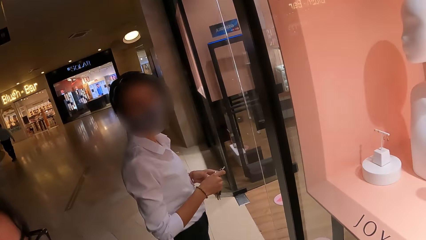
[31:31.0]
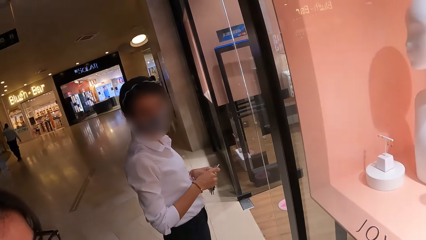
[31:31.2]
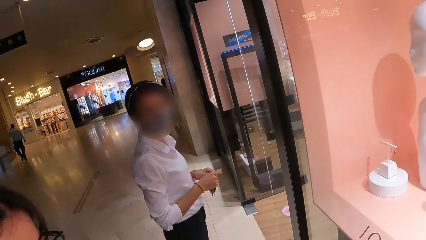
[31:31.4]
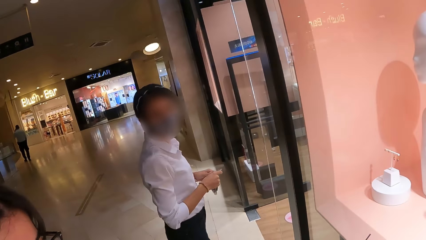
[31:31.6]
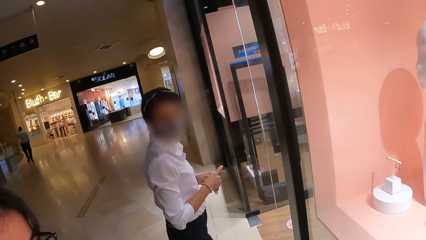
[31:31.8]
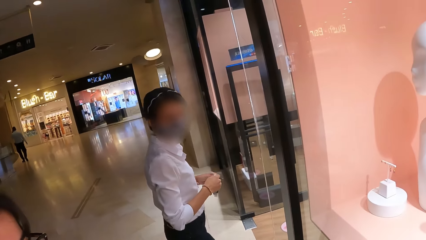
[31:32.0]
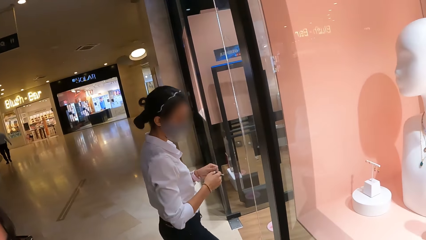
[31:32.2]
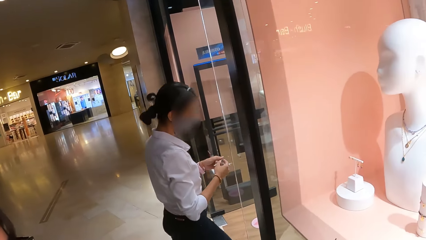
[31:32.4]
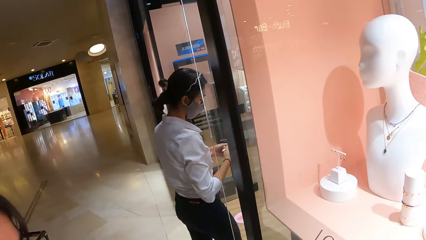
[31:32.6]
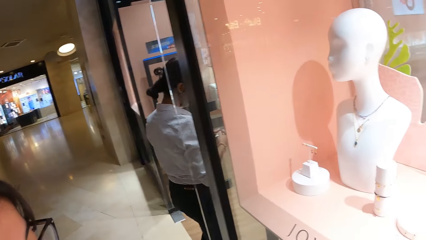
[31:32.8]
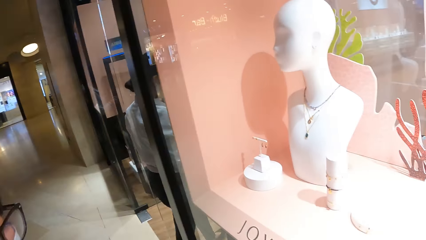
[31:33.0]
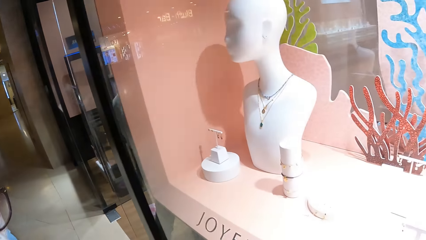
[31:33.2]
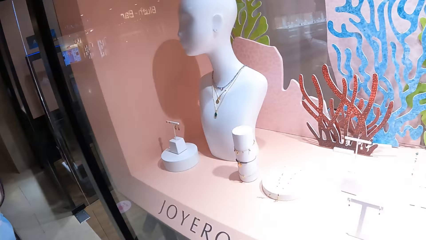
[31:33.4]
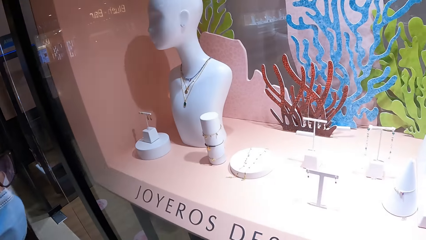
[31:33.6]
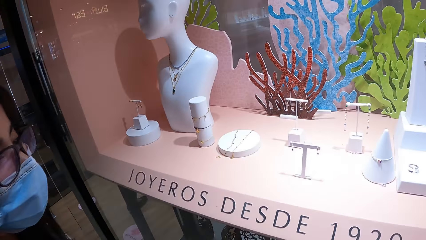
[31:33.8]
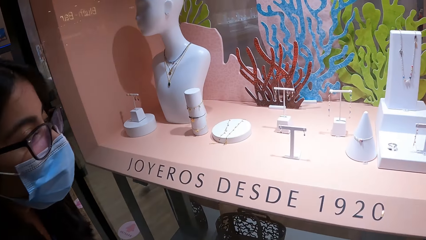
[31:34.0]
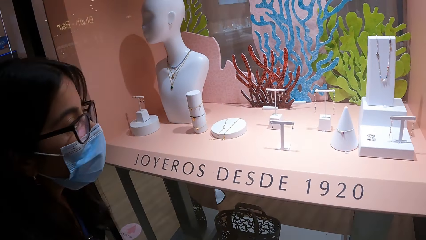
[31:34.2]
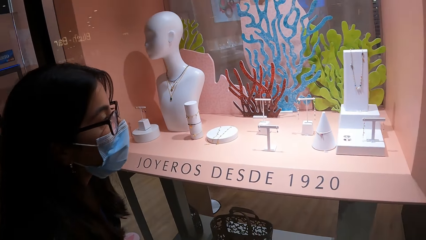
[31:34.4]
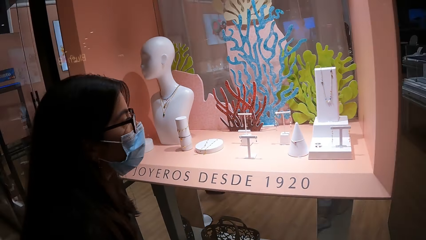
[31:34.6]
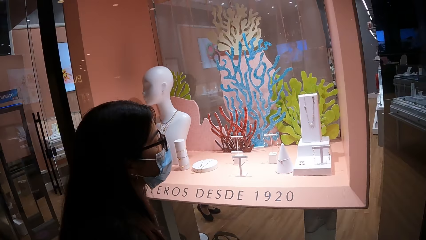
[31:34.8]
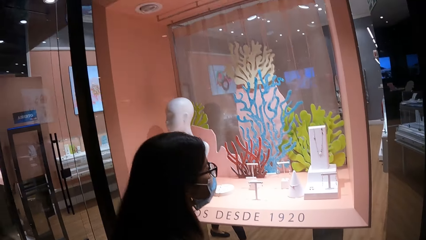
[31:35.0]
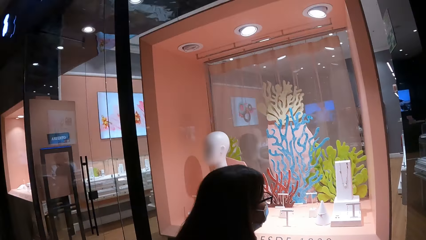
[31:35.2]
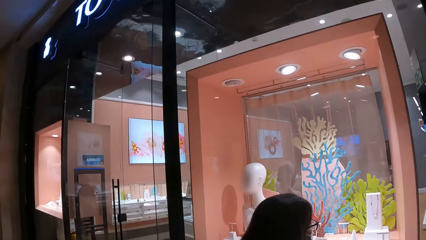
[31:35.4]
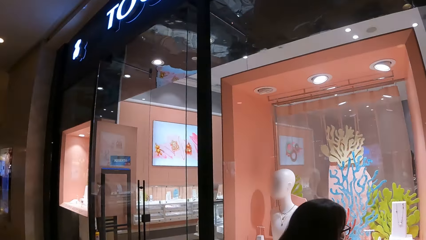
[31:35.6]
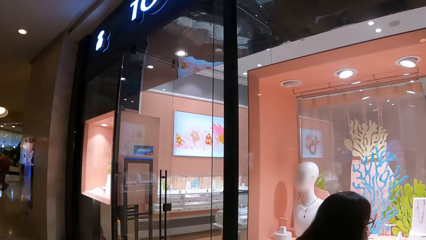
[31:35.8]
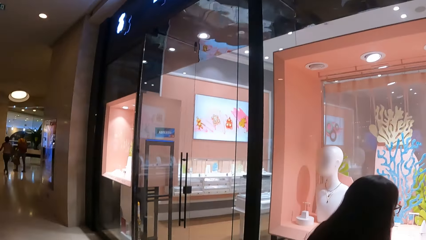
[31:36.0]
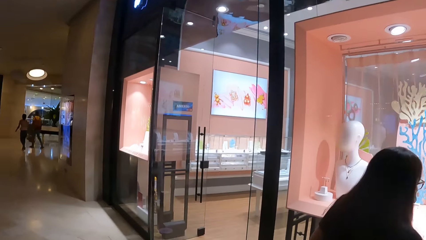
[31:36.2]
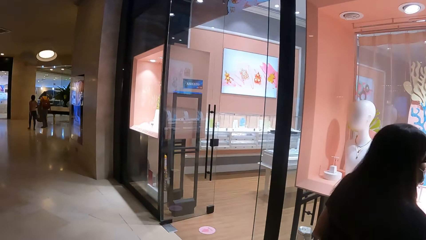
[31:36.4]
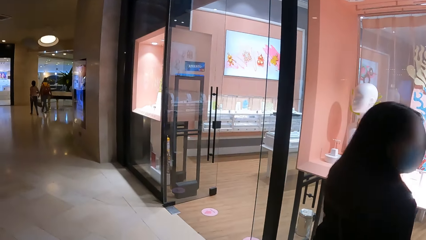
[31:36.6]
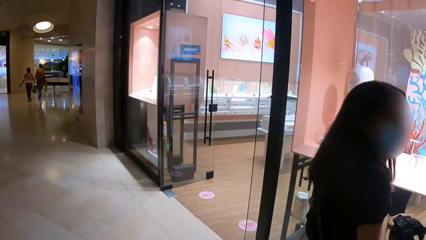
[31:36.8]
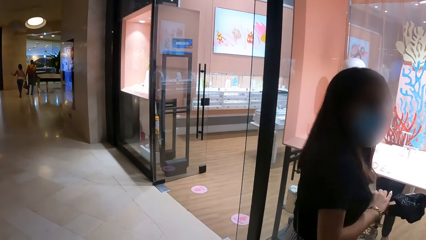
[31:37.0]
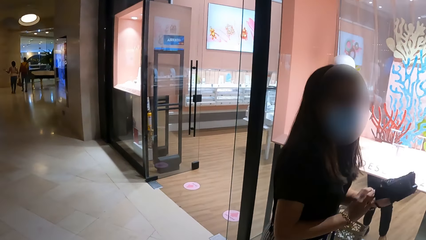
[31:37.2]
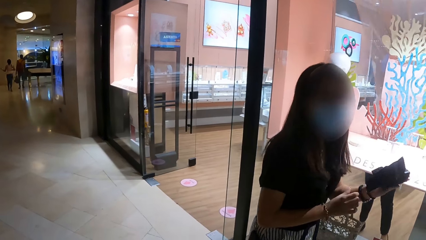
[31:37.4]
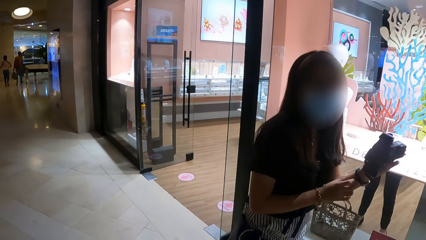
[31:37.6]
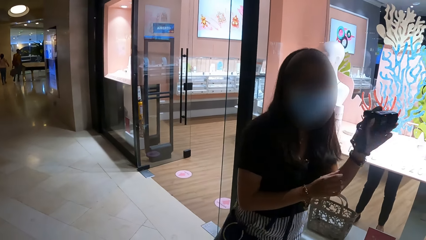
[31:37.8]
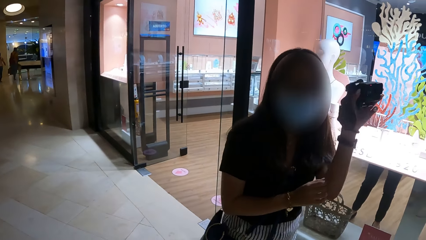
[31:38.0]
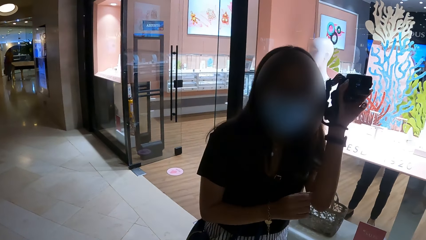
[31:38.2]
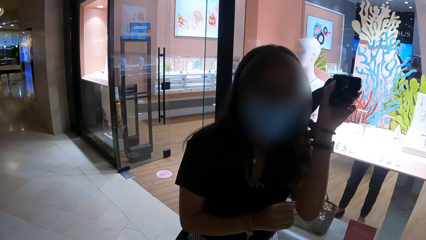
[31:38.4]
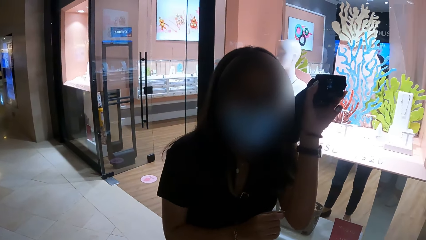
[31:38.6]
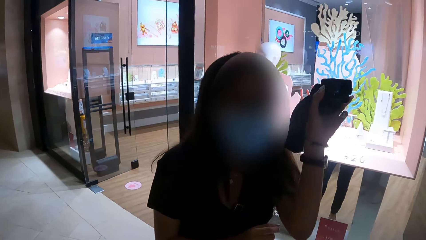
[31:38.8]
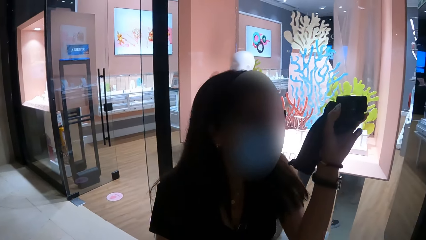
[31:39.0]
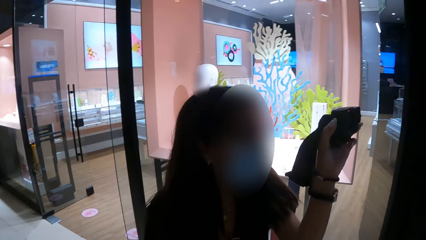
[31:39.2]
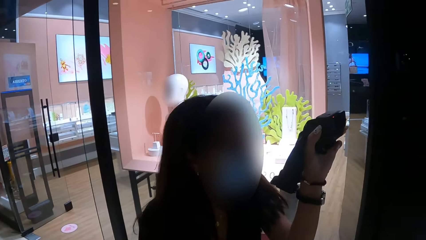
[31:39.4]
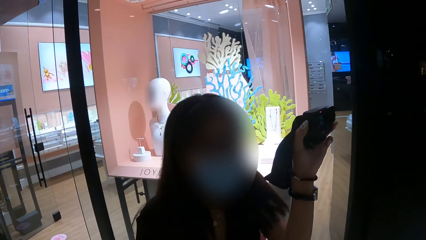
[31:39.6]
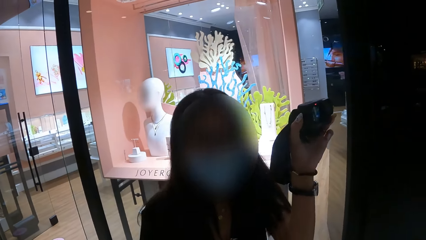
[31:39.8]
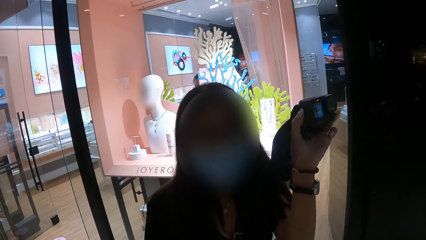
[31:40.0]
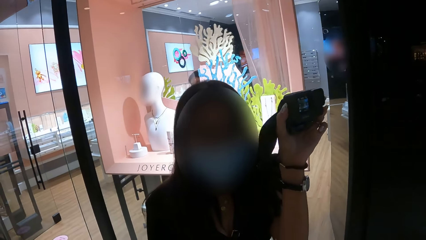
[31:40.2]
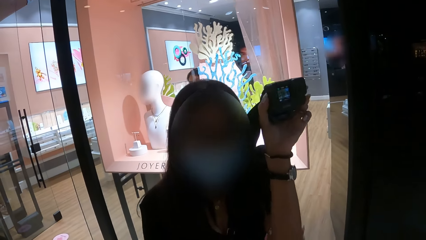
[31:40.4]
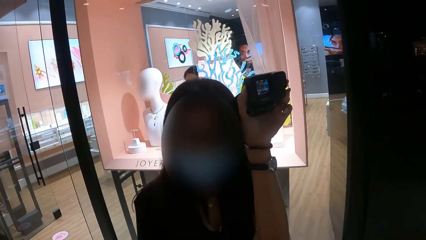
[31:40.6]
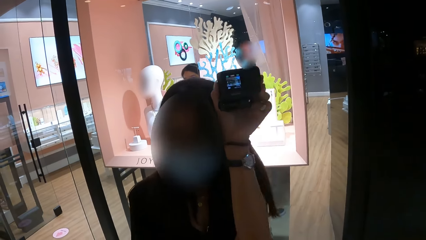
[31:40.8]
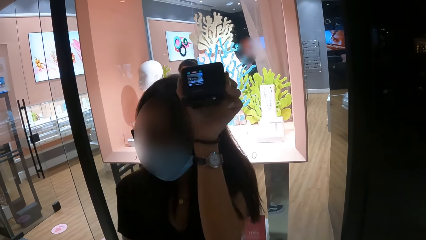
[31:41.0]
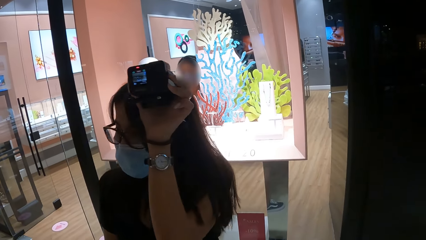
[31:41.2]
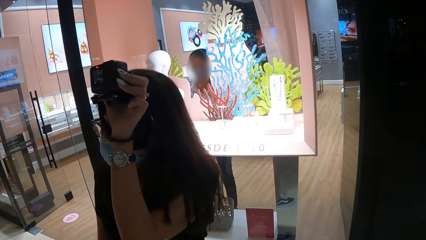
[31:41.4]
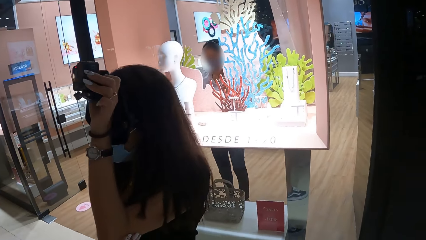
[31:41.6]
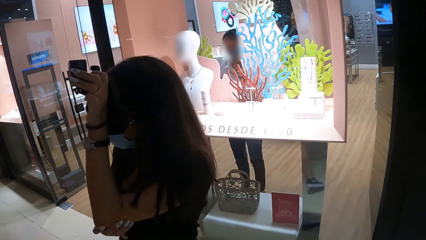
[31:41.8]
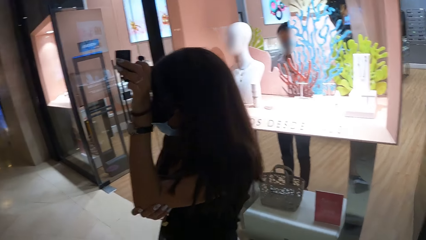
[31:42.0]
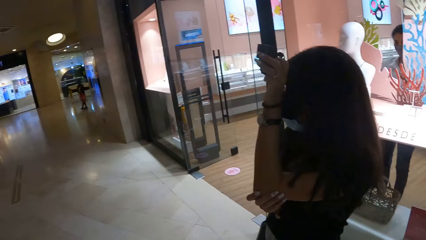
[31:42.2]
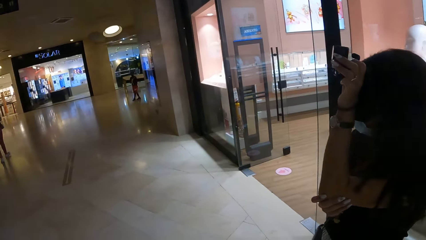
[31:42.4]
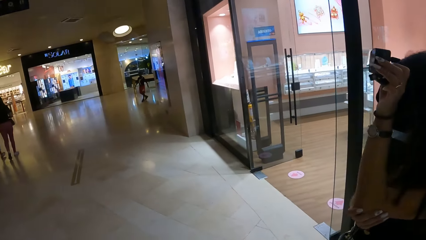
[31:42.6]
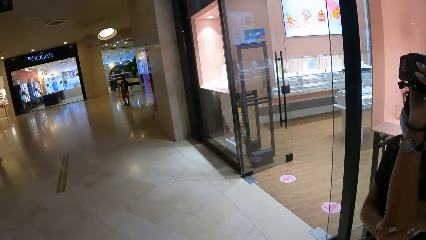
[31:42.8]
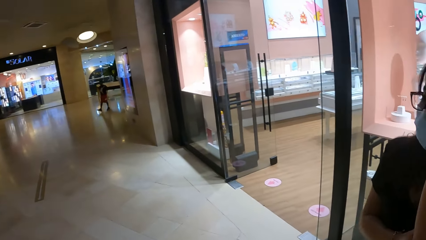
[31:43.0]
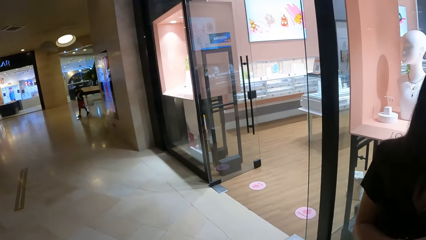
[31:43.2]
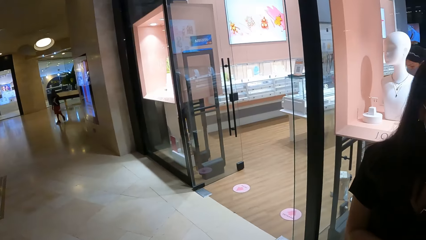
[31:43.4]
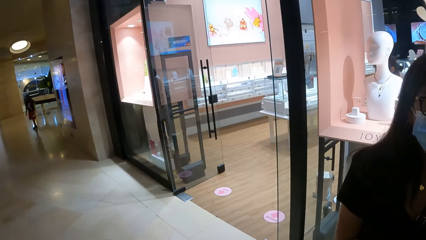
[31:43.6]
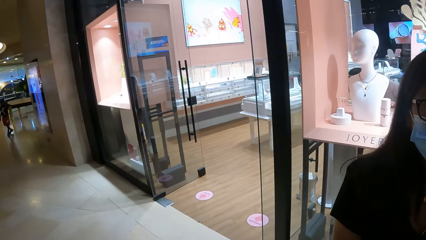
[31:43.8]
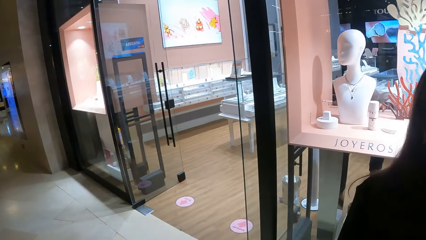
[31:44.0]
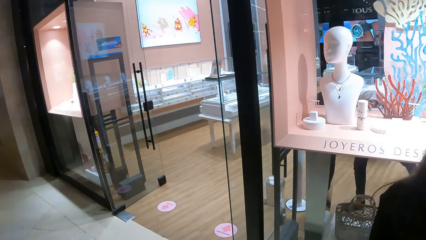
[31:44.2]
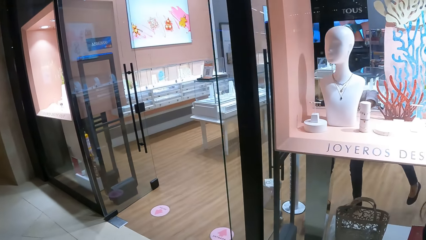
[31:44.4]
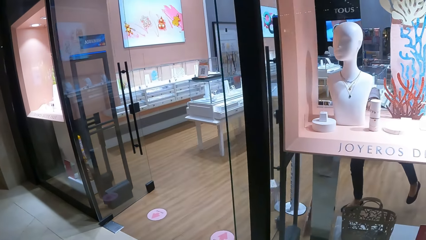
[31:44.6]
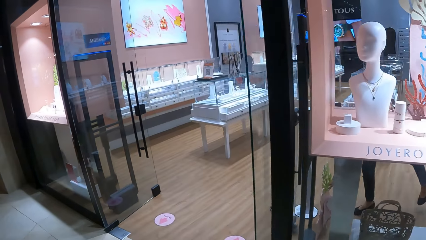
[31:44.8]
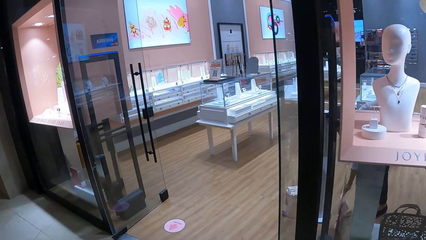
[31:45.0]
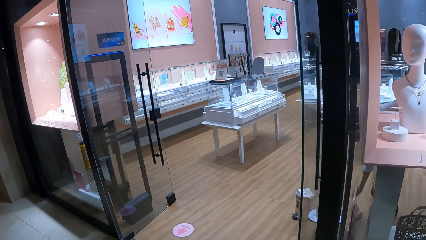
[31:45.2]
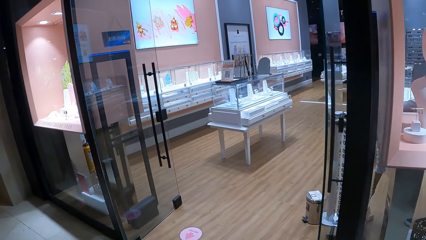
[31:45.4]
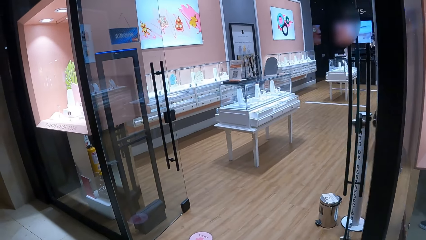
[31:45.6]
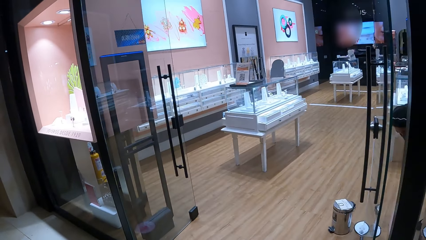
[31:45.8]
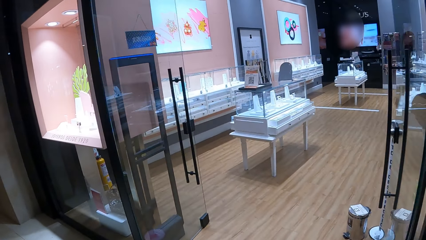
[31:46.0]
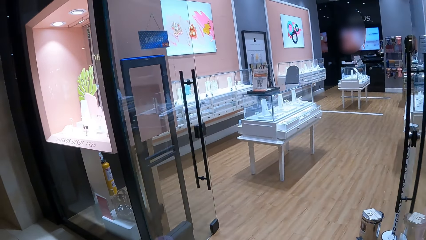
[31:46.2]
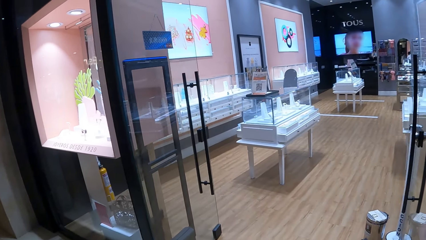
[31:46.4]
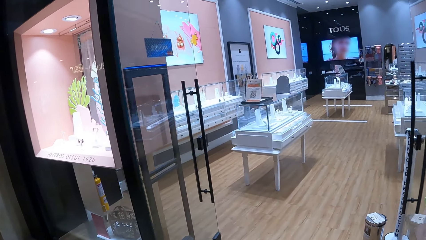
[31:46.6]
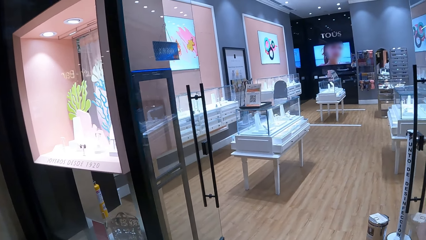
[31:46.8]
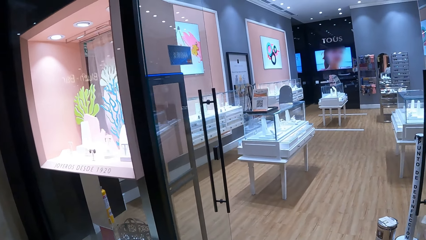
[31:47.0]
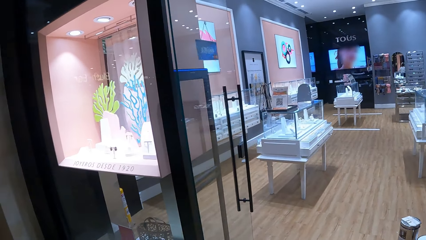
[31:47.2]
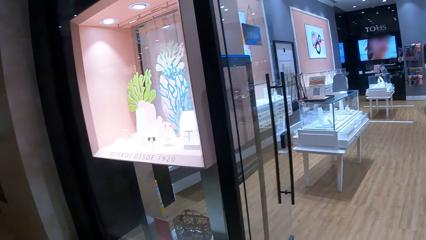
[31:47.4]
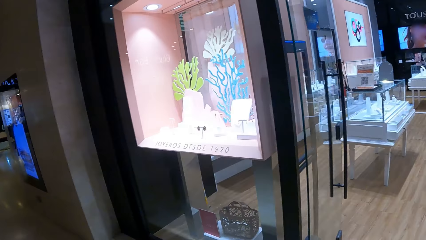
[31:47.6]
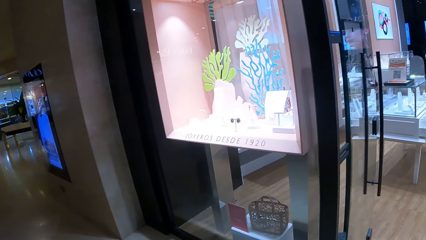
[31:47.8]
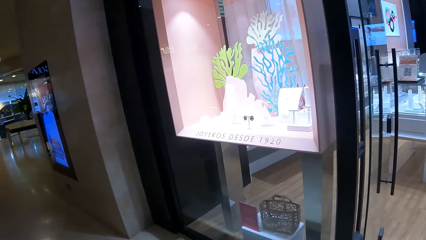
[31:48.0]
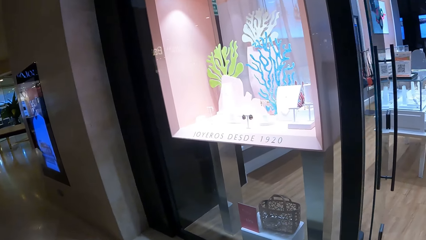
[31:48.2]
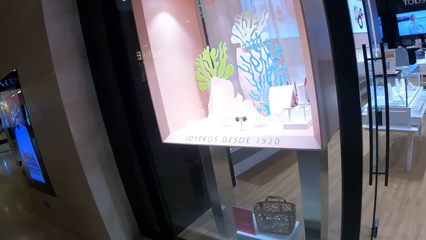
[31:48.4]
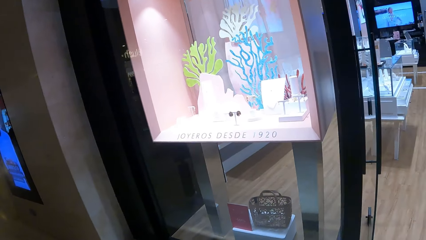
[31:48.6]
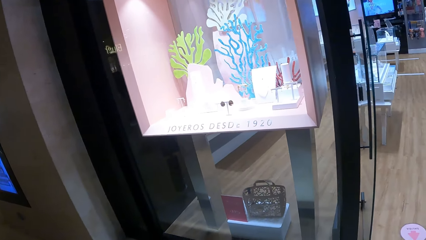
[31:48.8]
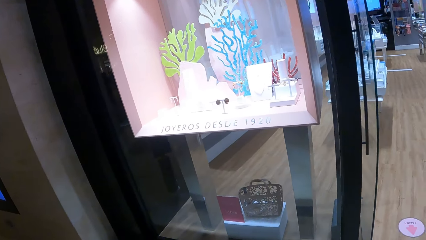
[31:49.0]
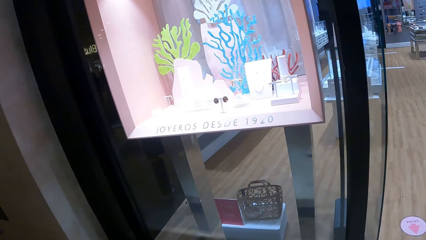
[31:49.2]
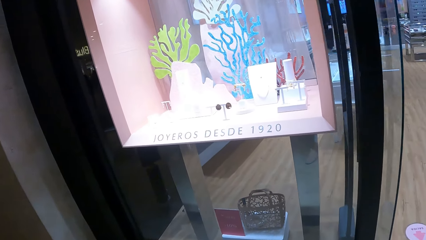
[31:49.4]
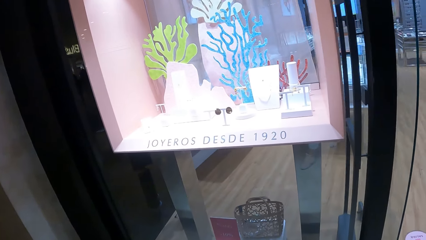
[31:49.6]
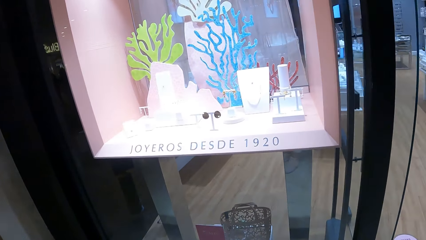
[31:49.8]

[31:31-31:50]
A woman nods the head. The woman walks inside the shop. Another woman looks in the display. The camera wearer turns around. The other woman raises her camera. The other woman holds the camera with her left hand. The other woman turns around. The camera wearer turns around. They walk around the room. They look around.
